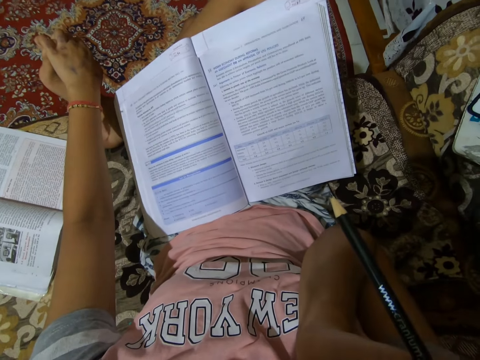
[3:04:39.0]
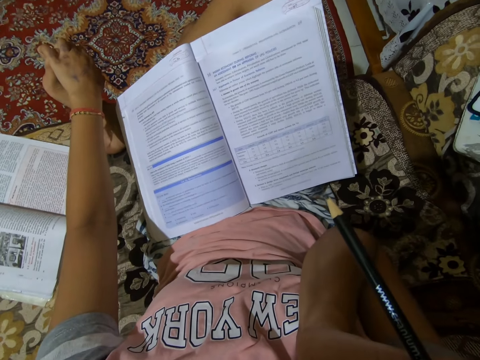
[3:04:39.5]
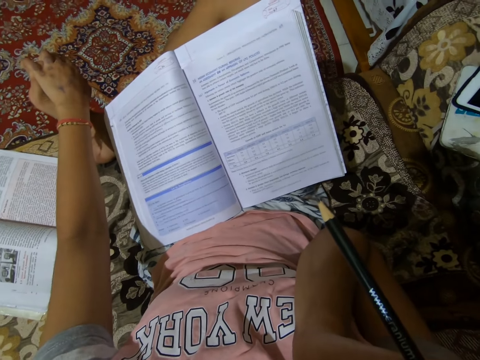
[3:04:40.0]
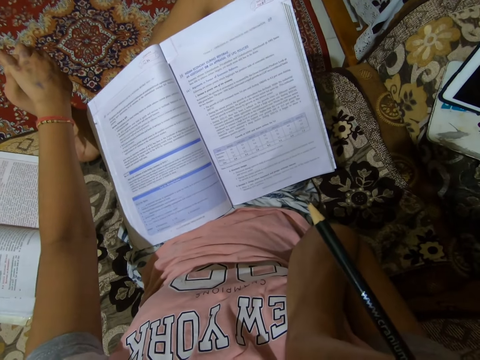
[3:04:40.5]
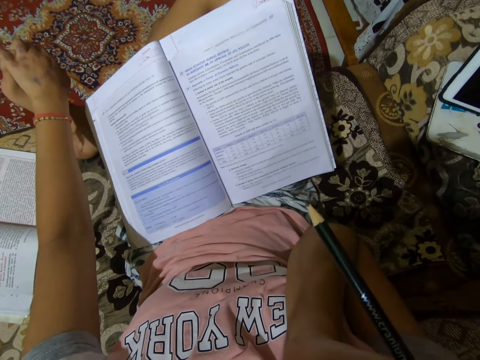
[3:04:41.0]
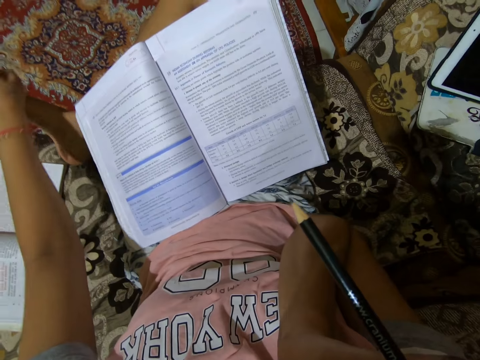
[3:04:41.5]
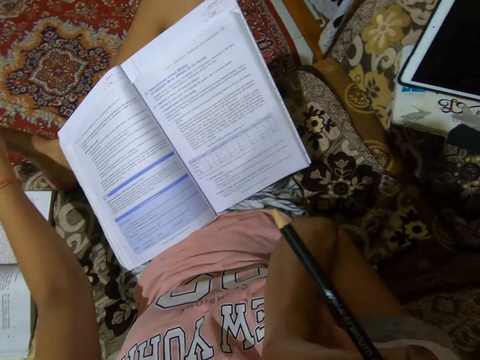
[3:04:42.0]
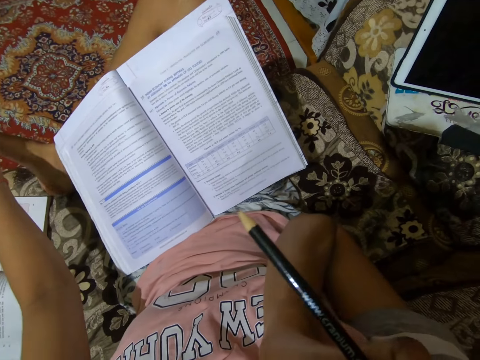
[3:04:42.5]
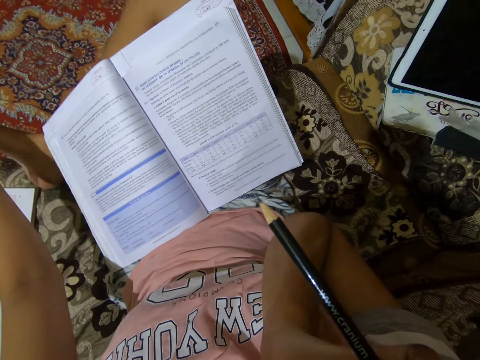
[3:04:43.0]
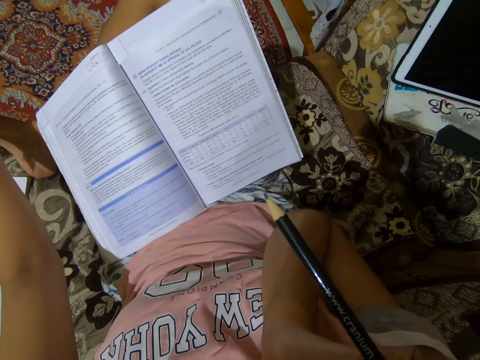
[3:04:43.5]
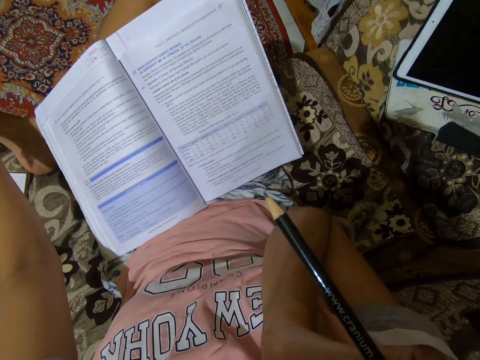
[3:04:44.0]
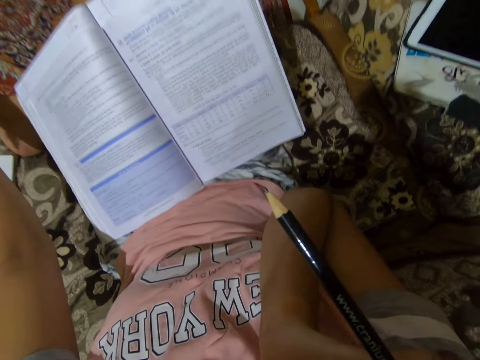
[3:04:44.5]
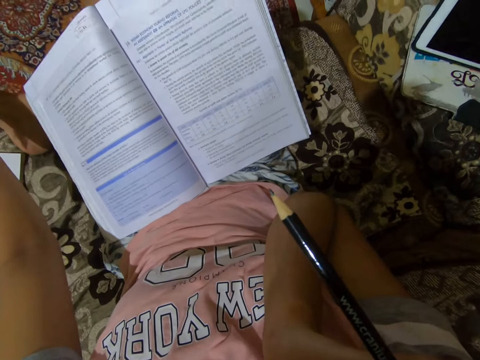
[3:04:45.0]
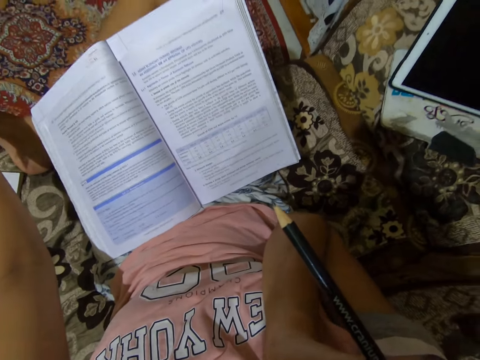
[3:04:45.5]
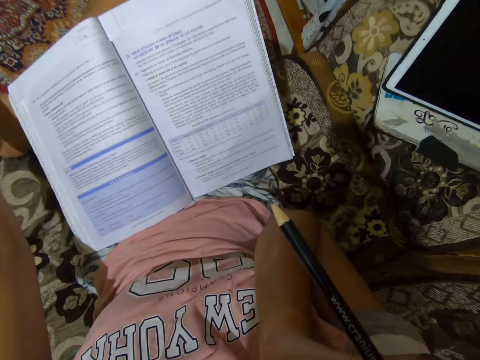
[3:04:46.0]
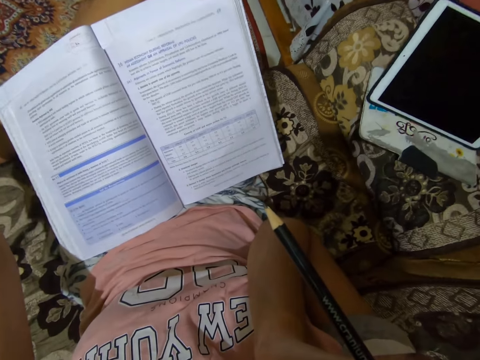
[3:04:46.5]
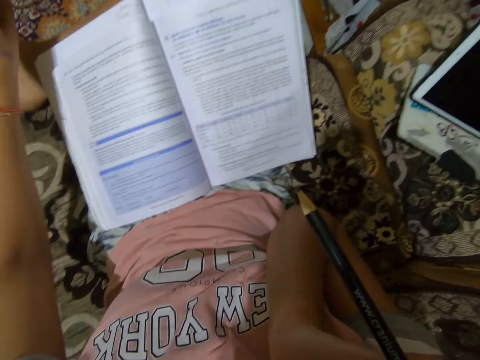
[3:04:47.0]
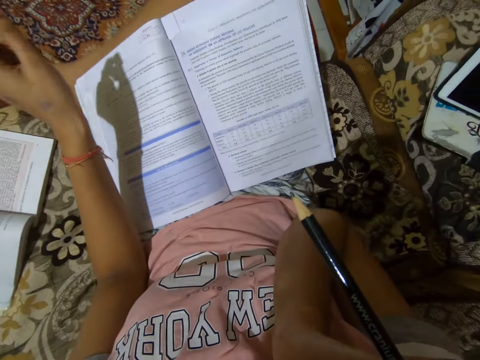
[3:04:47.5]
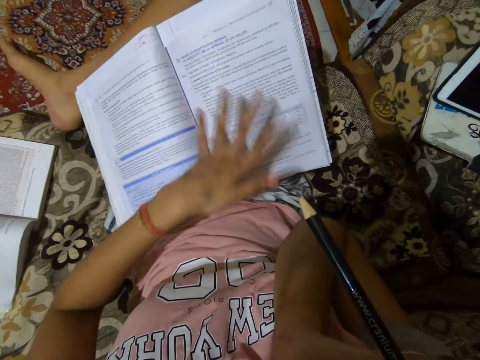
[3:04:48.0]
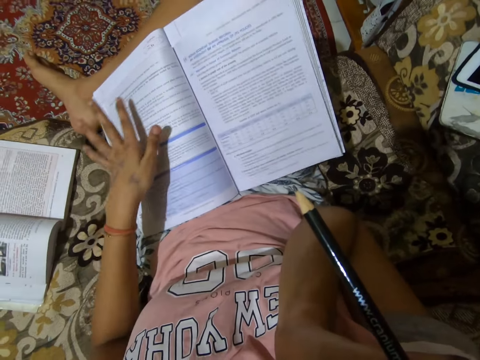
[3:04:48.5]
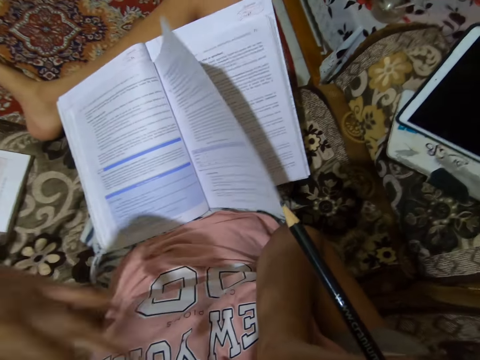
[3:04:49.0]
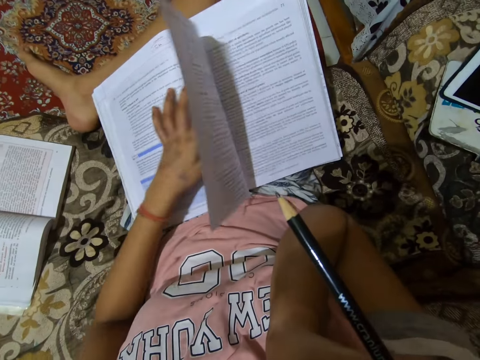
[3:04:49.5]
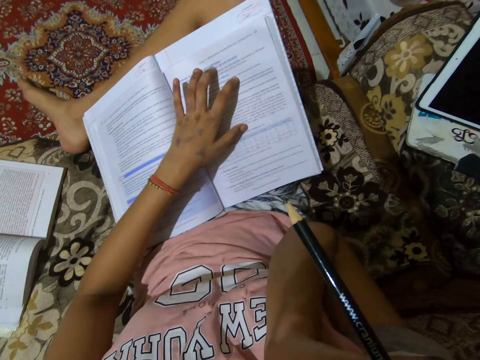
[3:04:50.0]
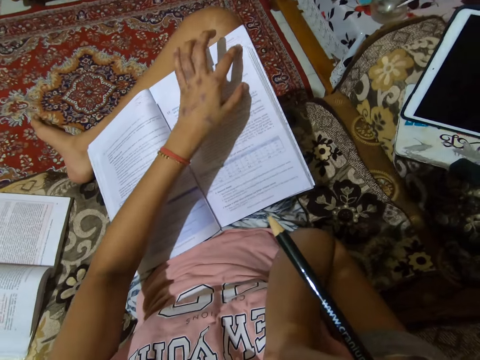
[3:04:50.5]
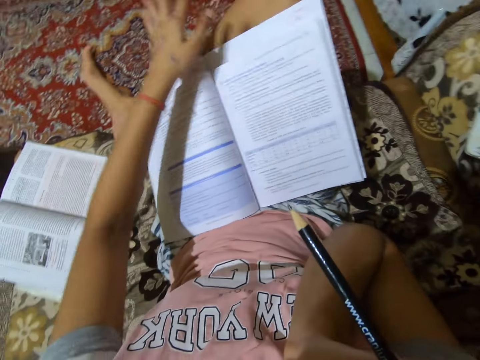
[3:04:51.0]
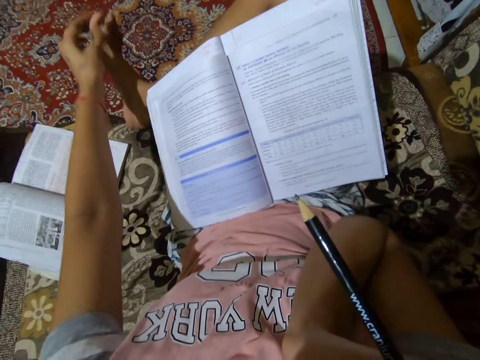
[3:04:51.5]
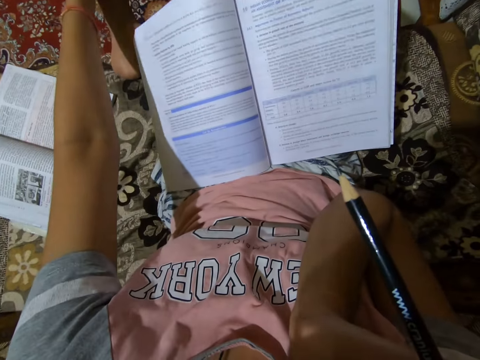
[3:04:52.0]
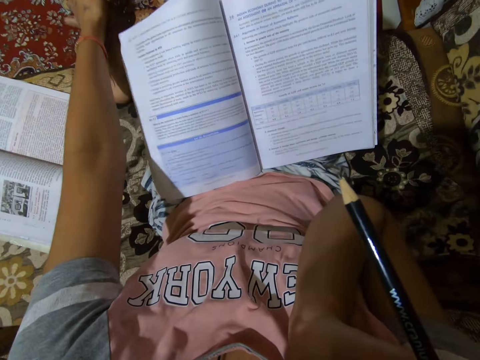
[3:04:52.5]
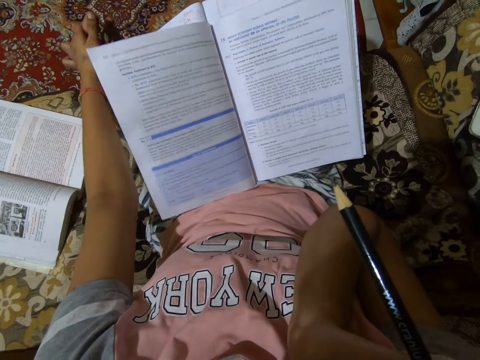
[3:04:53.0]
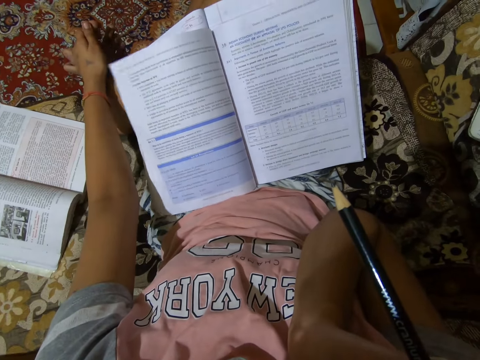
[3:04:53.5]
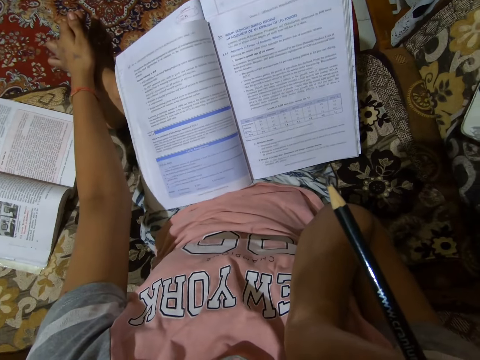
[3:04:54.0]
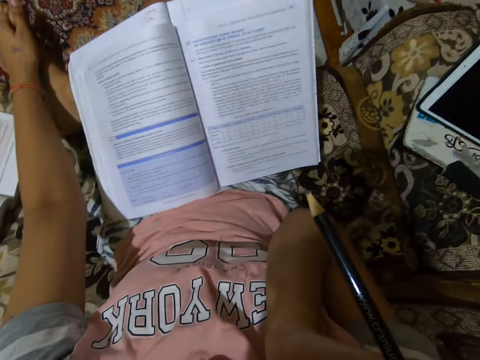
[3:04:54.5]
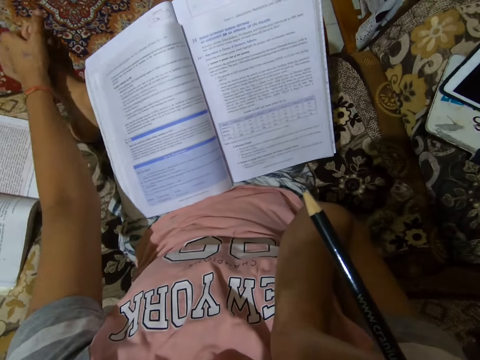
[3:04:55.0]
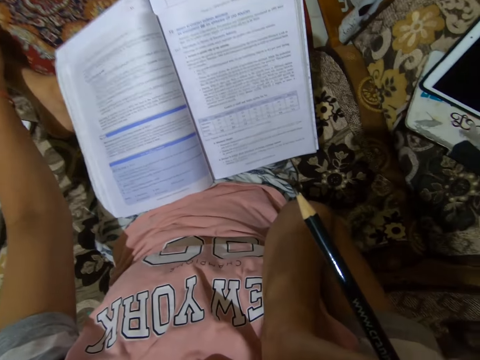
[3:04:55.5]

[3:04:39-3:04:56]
The camera wearer puts her hand on the book. She puts her hand on her foot.

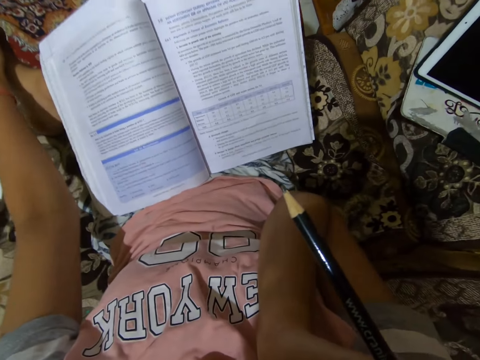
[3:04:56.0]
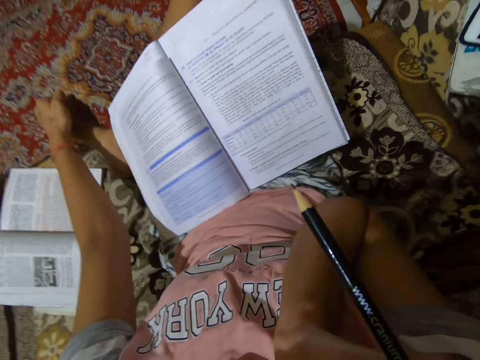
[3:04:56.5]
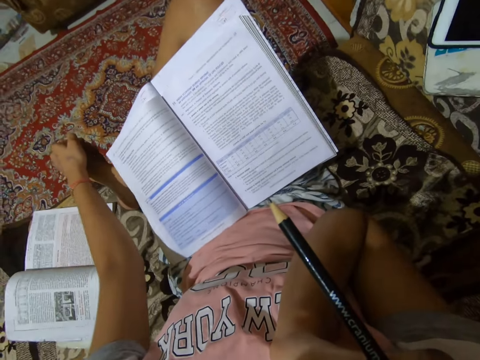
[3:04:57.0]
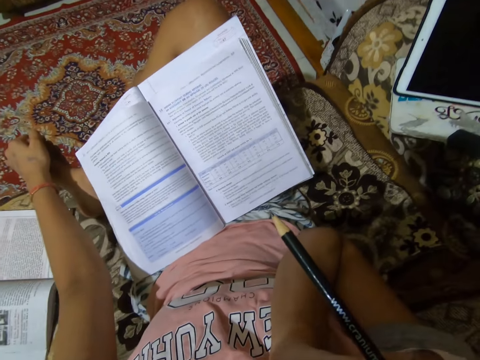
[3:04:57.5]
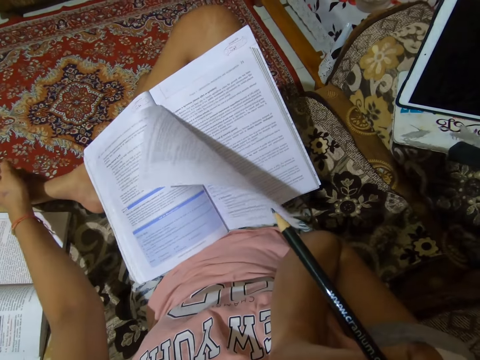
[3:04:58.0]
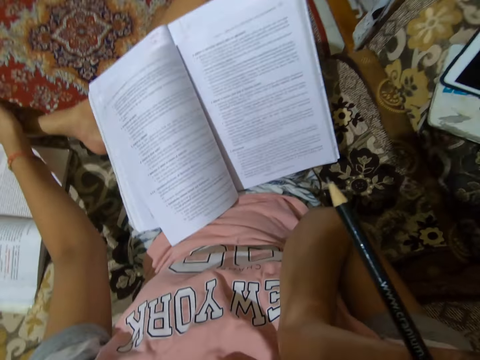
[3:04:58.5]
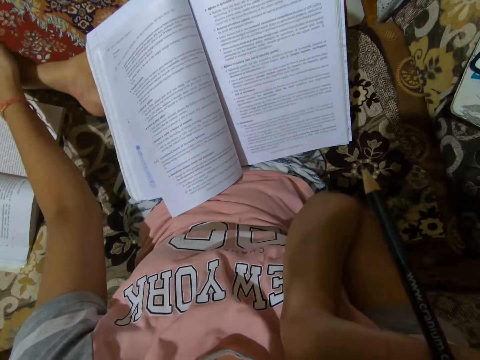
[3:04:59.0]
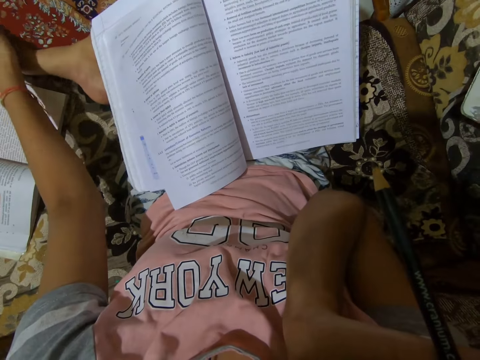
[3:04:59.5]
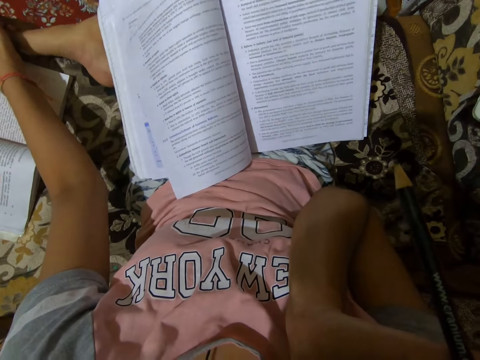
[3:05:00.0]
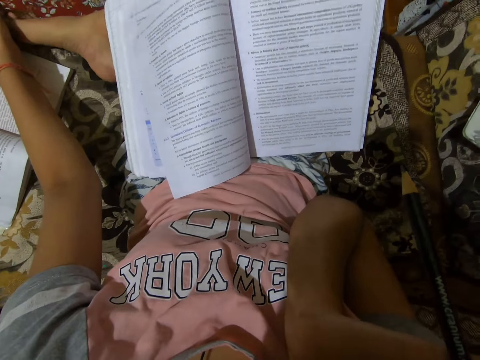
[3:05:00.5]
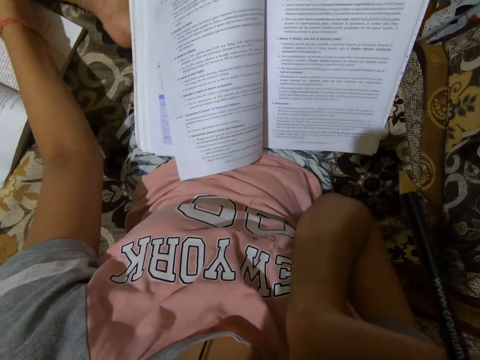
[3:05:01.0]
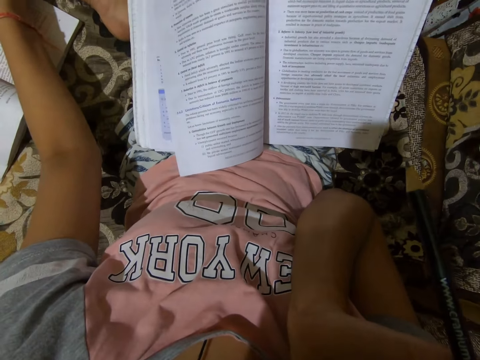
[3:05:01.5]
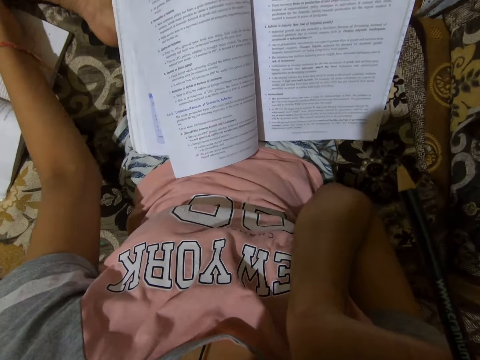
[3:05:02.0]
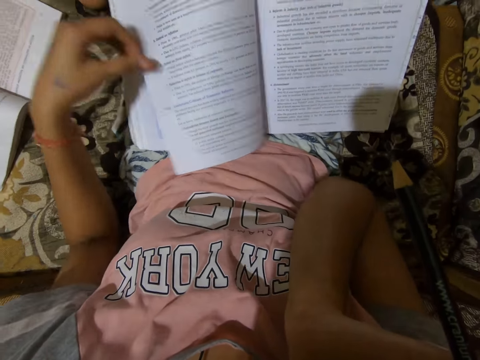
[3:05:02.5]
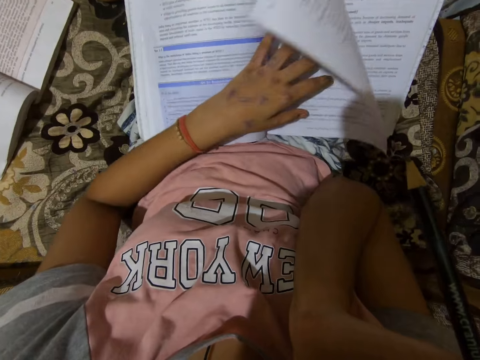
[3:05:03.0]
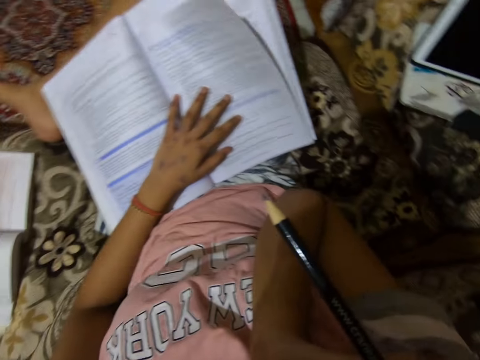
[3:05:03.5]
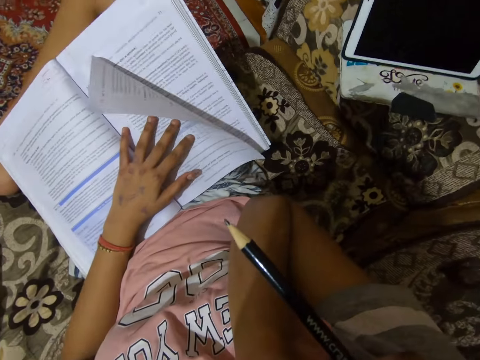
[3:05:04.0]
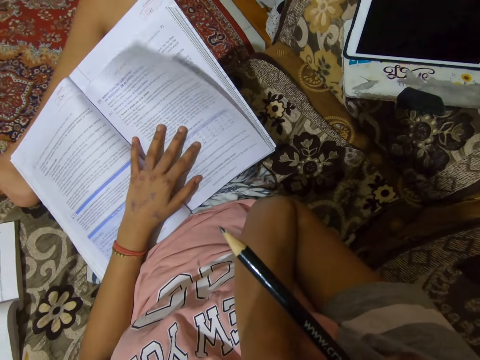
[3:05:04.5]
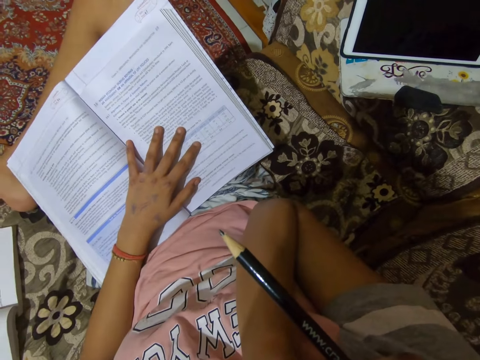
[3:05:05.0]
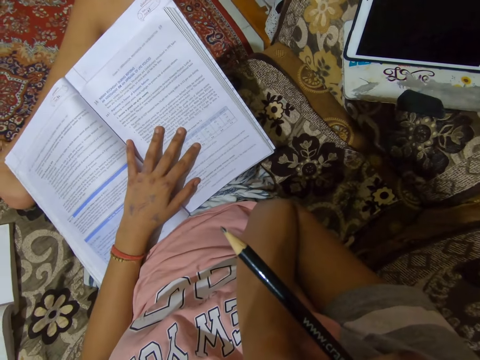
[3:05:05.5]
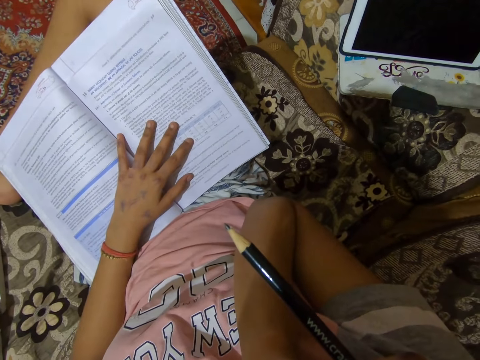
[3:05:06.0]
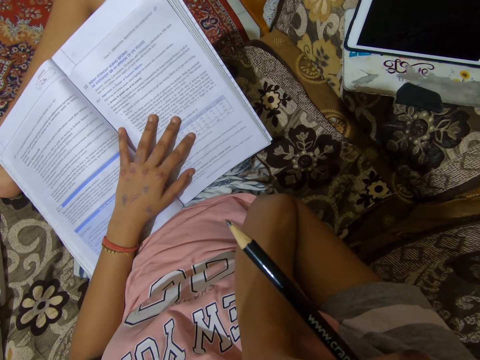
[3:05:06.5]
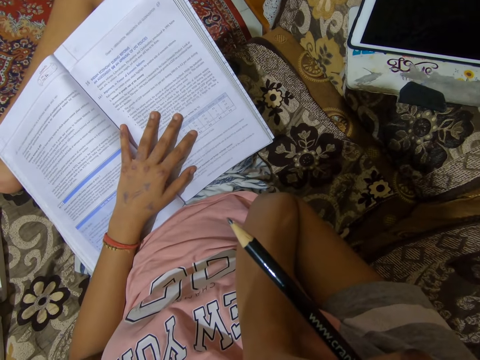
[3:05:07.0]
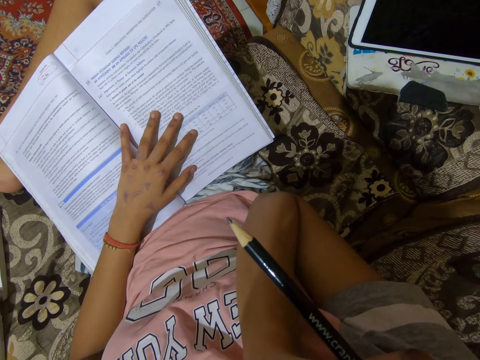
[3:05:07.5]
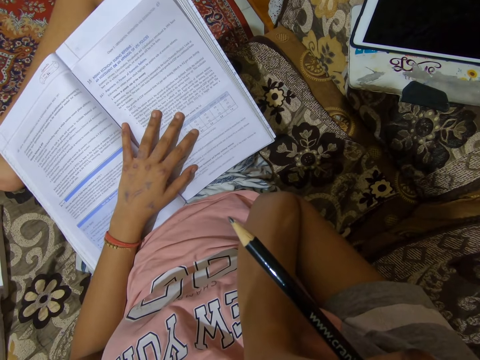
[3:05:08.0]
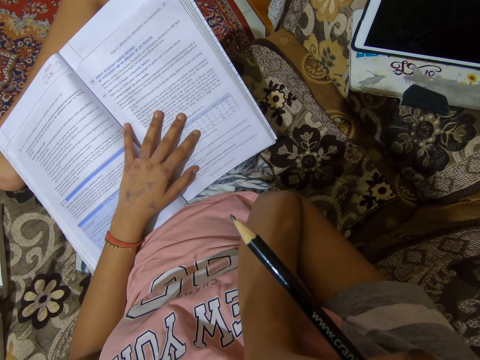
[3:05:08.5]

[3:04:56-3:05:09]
The camera wearer turns a page in the book. He puts his hand on the book.
